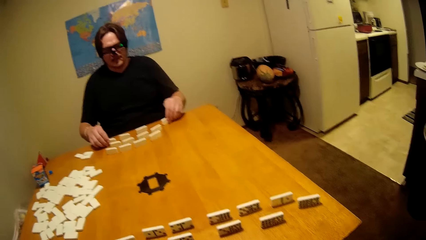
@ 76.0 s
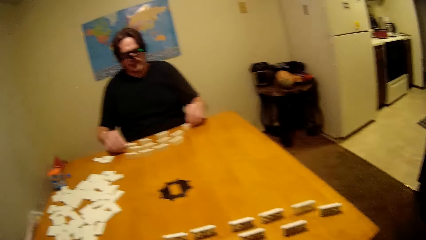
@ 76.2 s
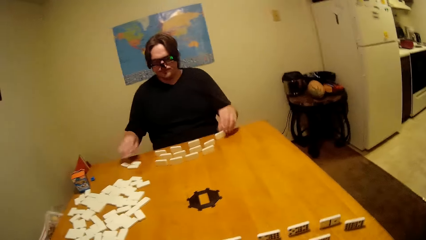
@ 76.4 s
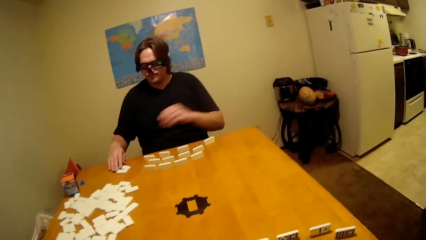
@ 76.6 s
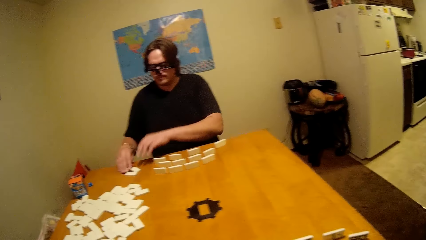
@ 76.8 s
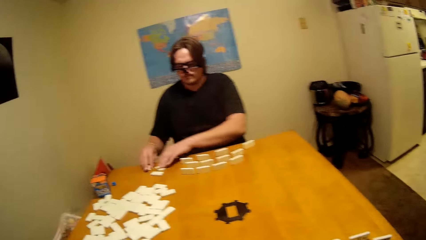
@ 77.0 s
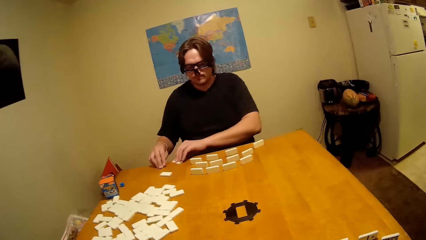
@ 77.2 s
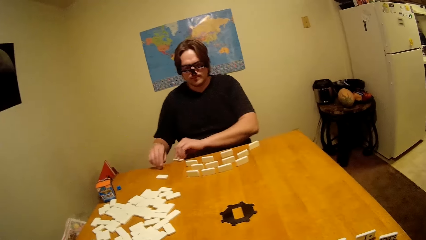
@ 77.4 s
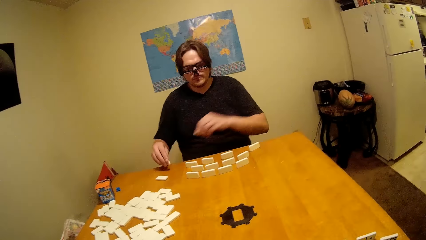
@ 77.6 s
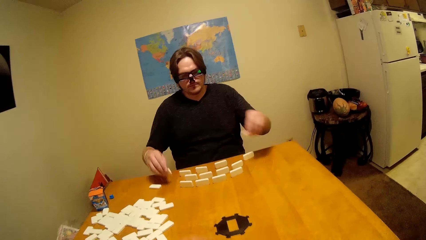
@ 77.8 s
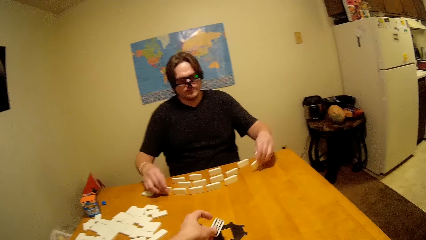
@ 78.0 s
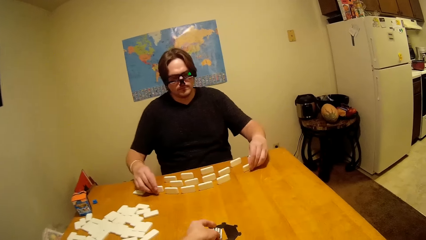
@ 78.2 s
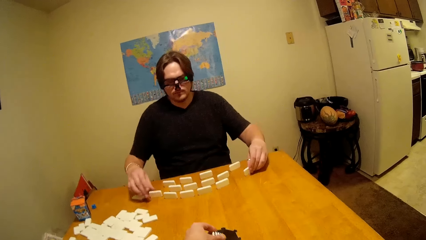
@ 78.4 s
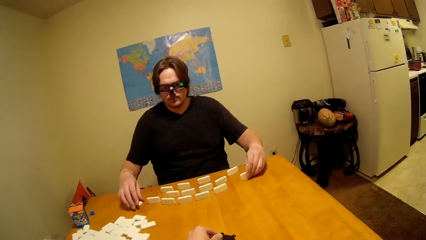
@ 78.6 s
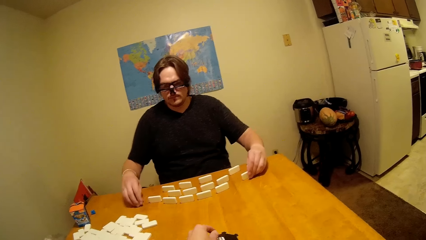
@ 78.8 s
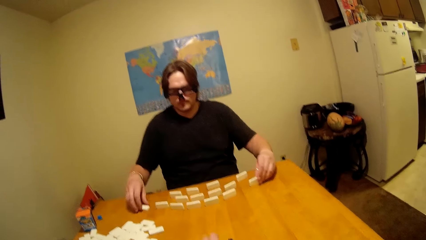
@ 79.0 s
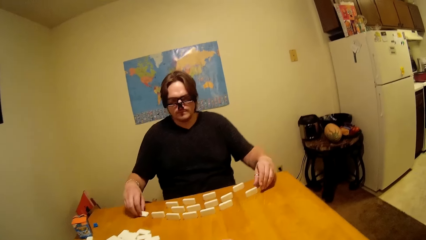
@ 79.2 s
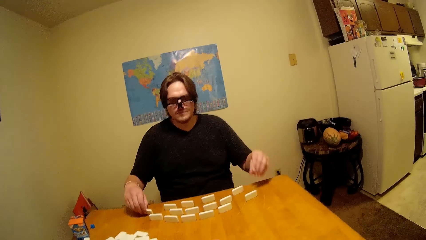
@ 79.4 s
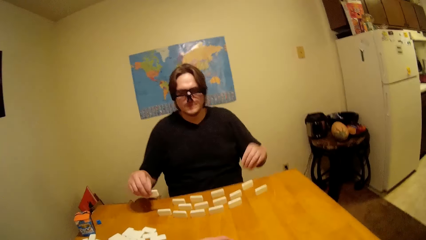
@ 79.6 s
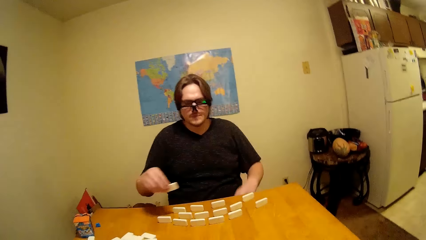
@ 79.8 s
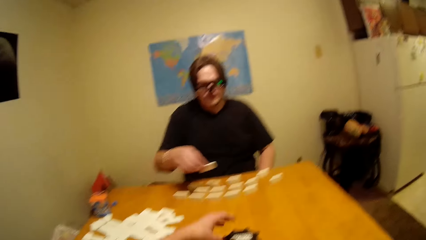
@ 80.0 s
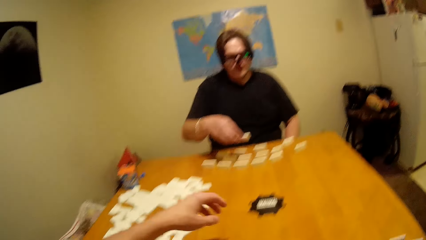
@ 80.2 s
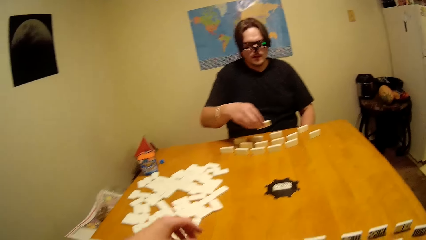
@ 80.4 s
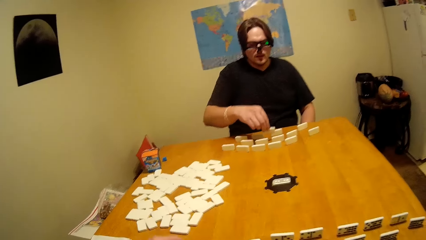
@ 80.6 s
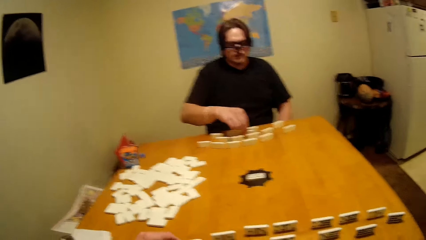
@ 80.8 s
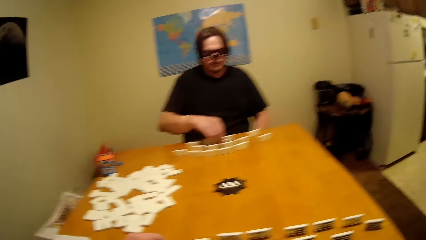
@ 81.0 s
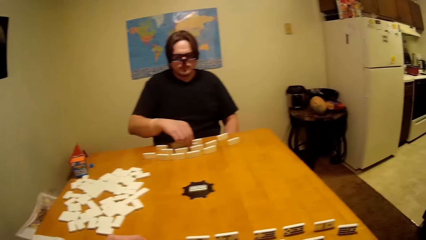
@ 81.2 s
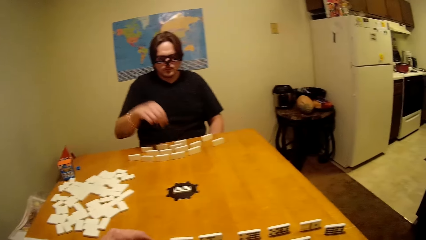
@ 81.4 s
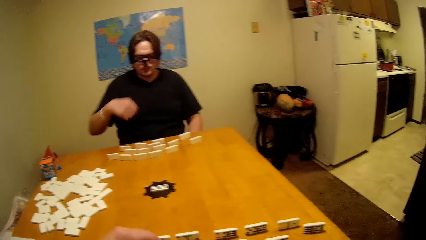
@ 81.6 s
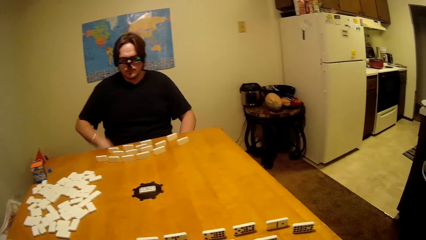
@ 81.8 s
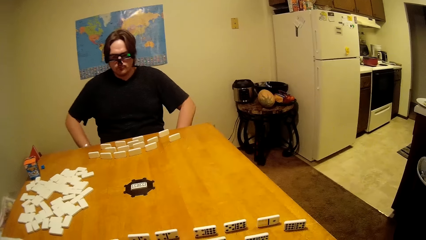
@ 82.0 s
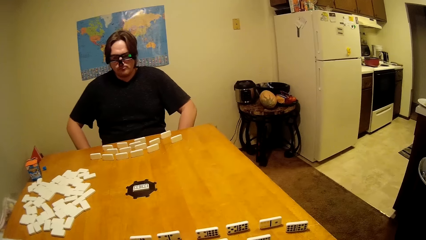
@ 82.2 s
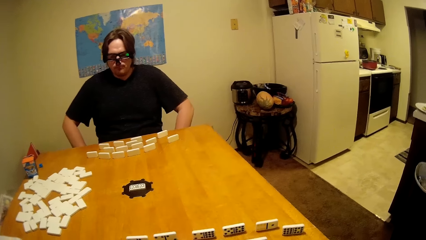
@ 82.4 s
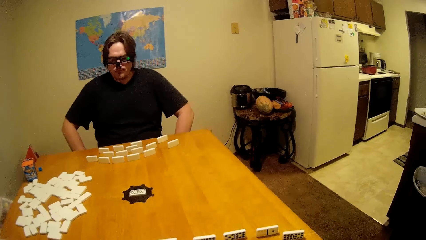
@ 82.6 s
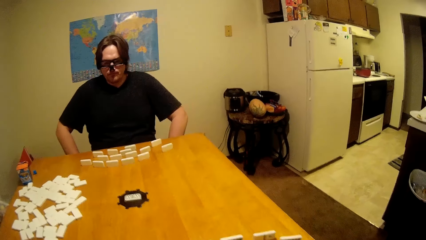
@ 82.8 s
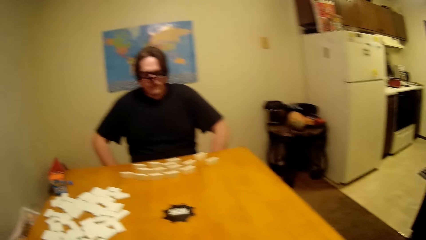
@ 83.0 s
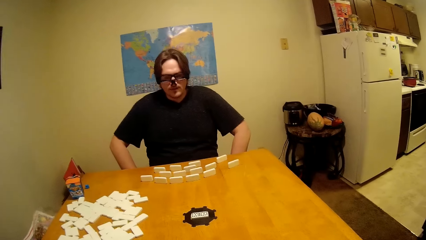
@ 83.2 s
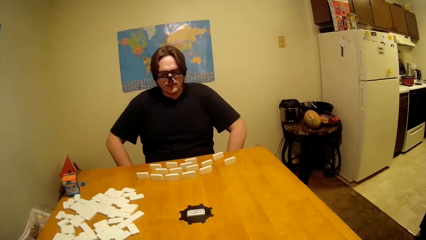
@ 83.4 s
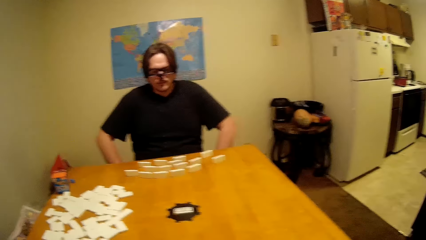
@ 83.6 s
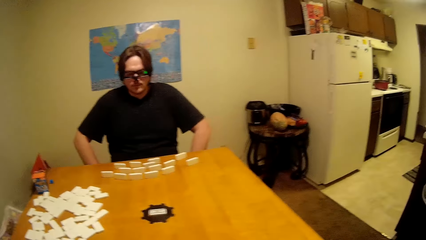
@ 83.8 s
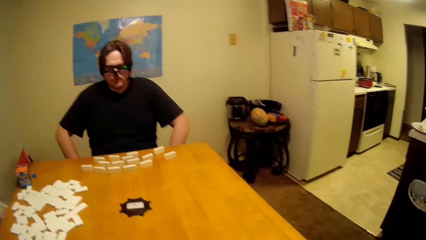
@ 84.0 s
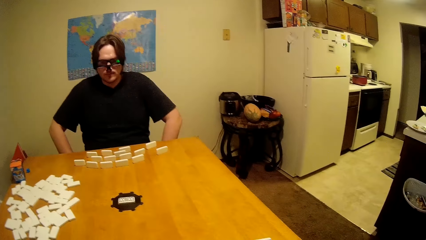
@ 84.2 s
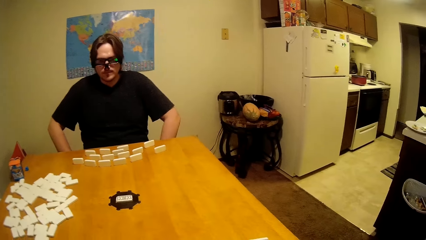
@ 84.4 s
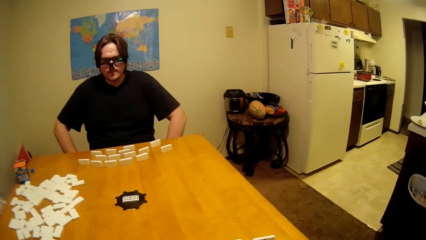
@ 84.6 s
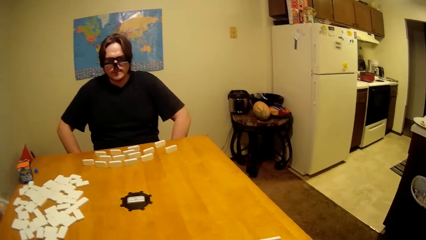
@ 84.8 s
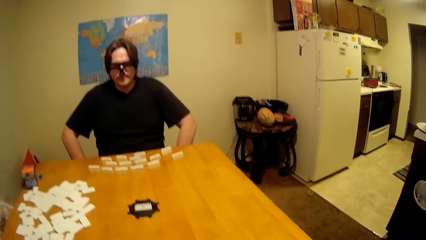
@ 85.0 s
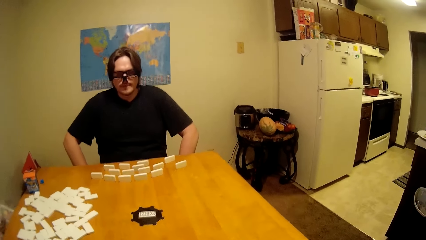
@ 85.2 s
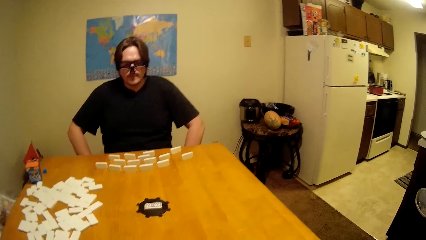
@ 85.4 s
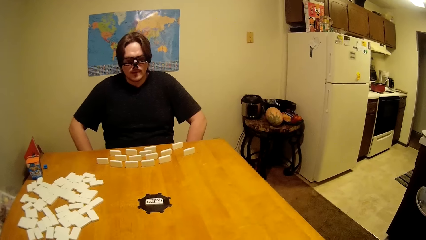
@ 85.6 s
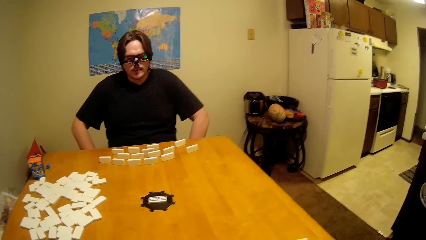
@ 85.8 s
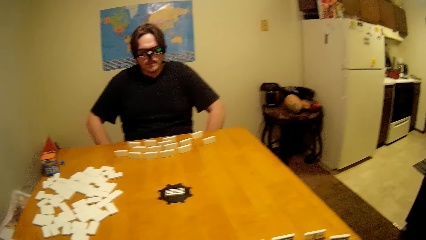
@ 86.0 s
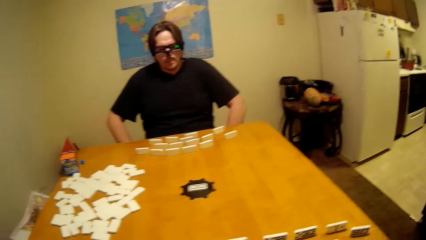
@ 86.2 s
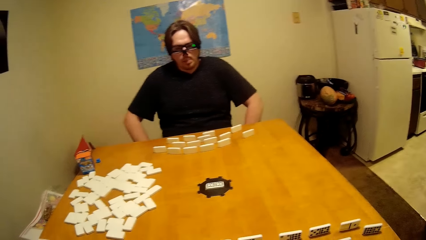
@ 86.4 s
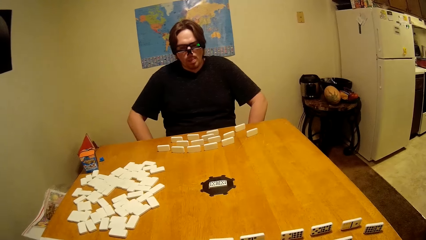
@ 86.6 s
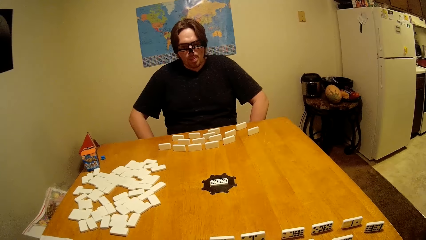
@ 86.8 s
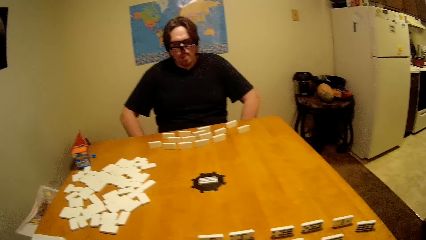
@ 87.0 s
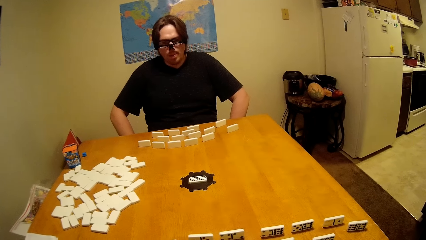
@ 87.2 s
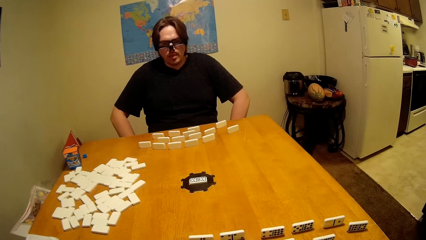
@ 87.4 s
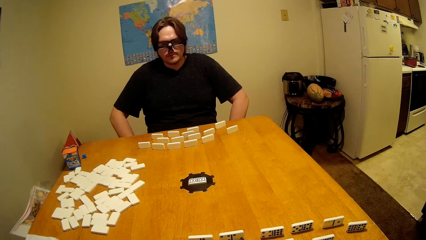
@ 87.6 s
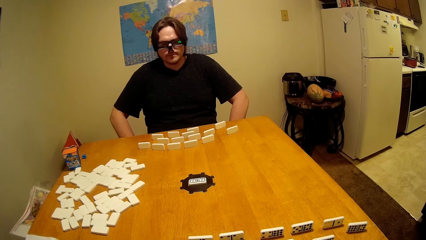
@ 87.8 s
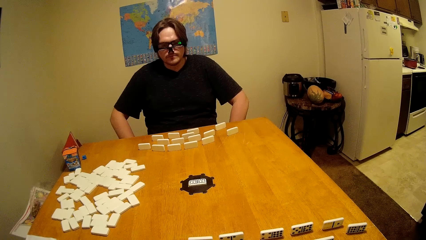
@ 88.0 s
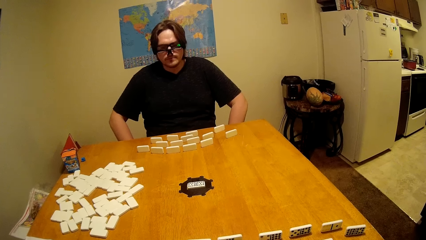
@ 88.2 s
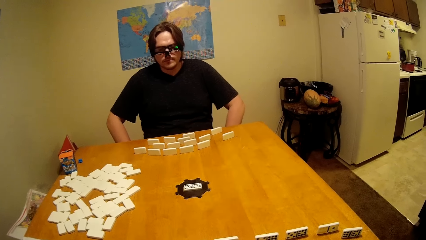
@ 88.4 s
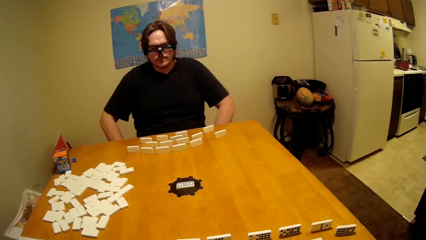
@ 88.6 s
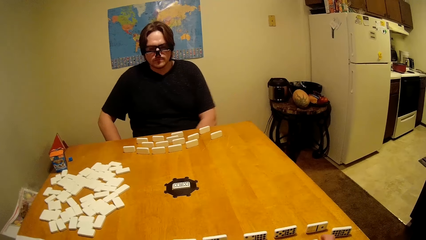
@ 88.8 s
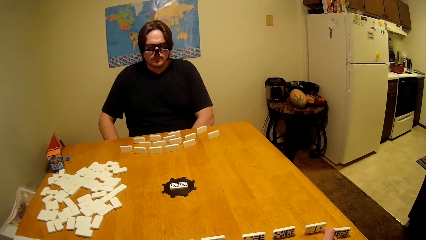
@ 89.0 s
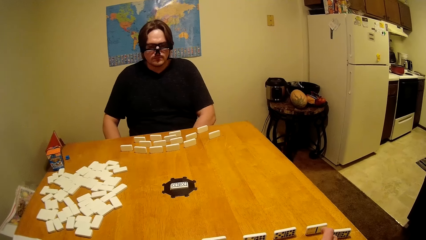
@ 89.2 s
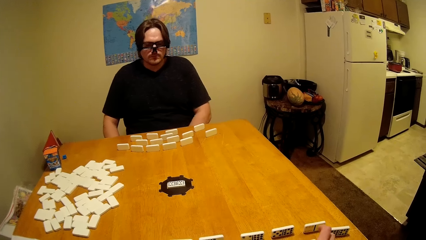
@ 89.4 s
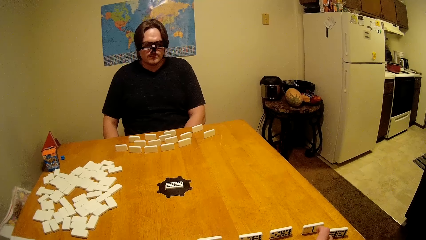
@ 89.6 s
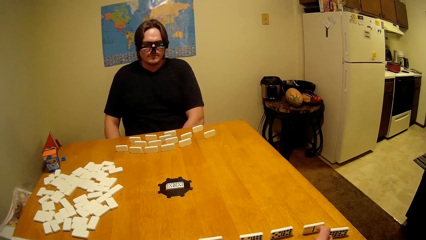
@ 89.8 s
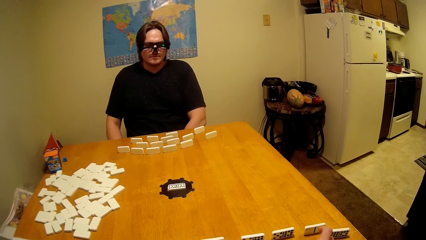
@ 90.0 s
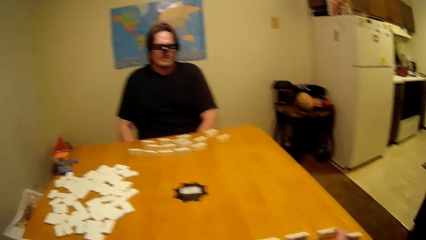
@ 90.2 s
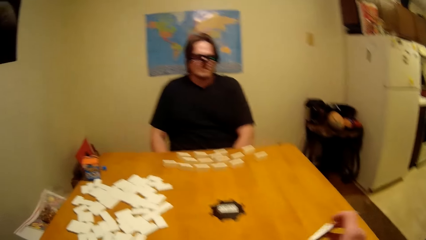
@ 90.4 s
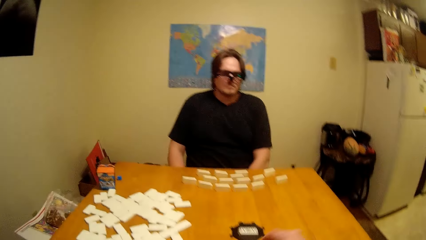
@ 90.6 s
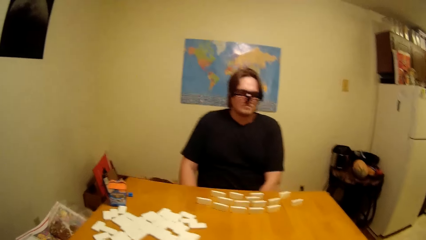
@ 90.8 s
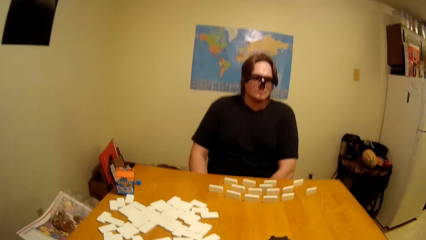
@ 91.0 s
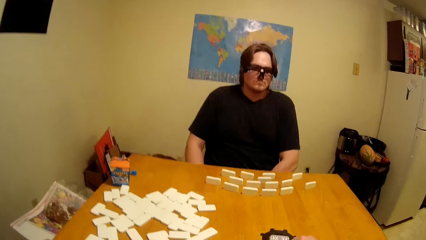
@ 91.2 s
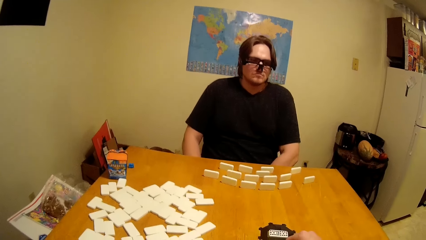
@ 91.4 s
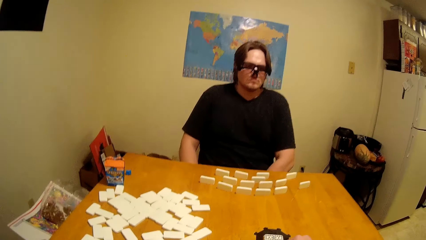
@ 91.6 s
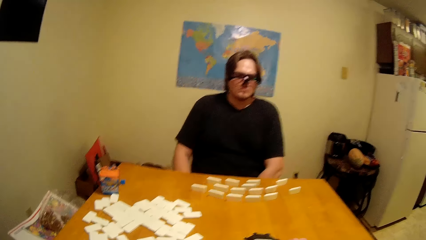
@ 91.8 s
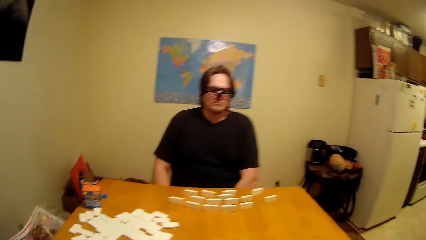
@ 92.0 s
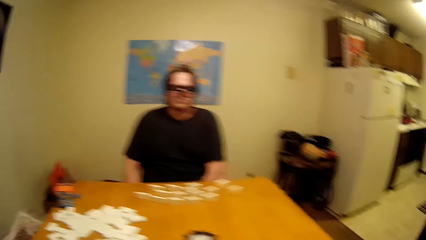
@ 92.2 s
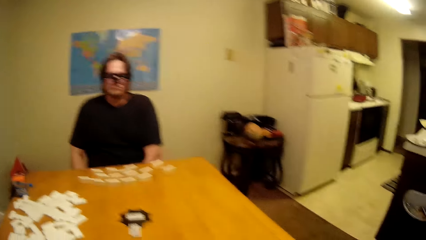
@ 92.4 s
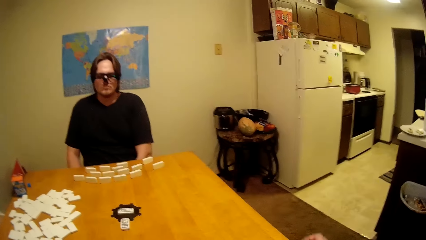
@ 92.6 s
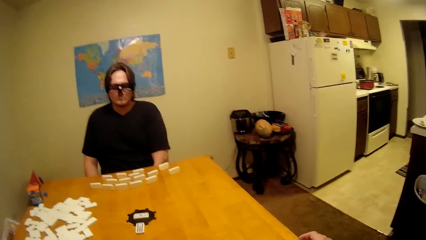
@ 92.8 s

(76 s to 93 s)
The camera wearer plays the board game.
